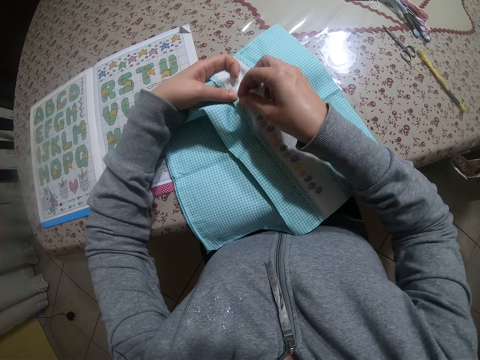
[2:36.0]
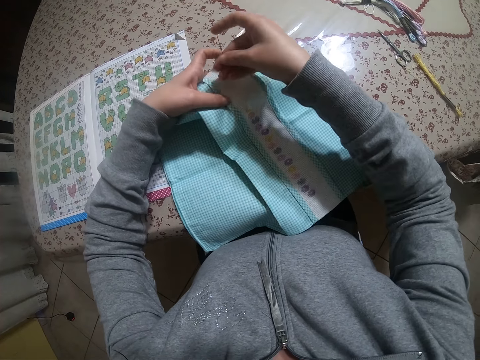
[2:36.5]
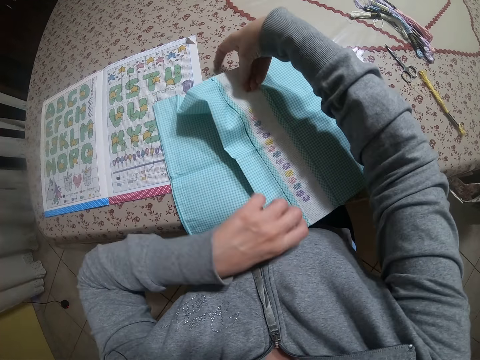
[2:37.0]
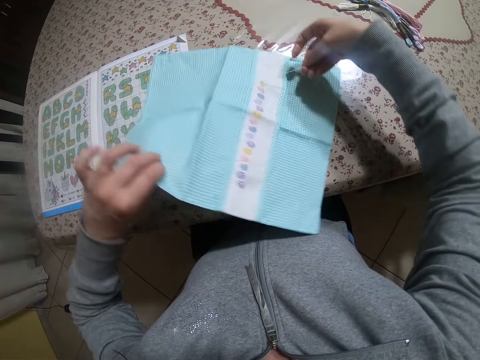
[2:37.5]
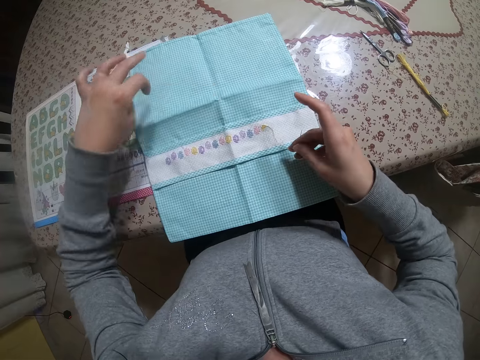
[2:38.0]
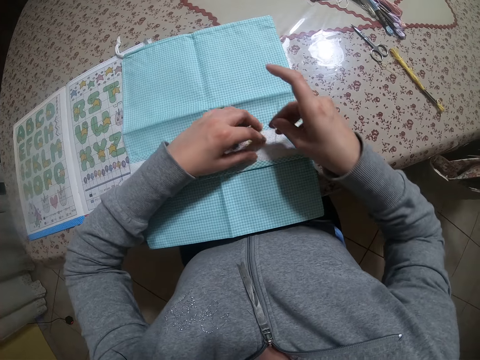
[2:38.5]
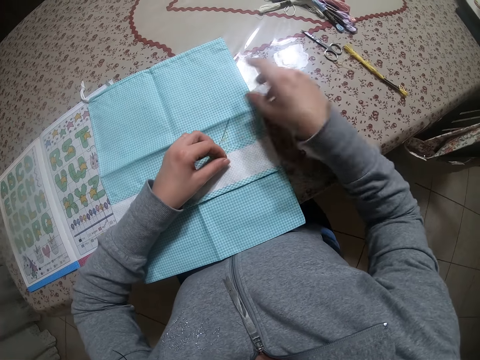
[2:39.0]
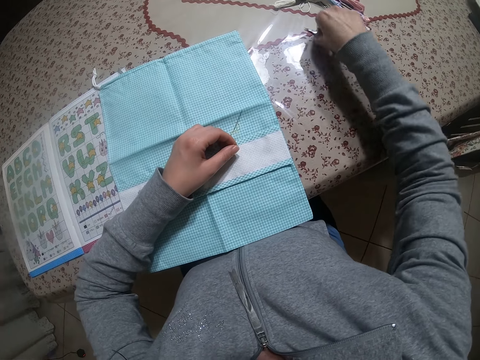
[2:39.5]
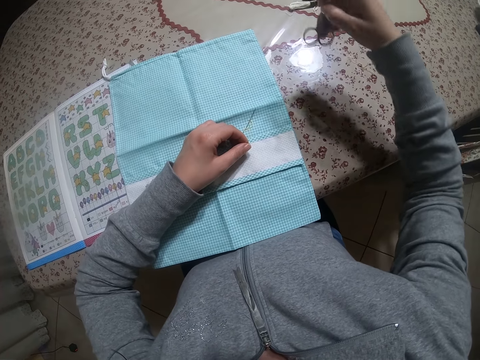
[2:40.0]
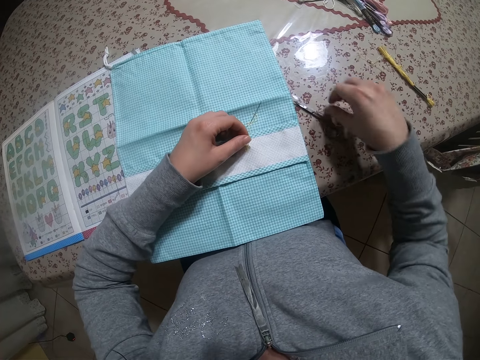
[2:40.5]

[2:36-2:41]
The camera wearer turns the fabric on the table with both hands. She holds the thread in the fabric with her left hand. She picks up scissors from the table with her right hand.

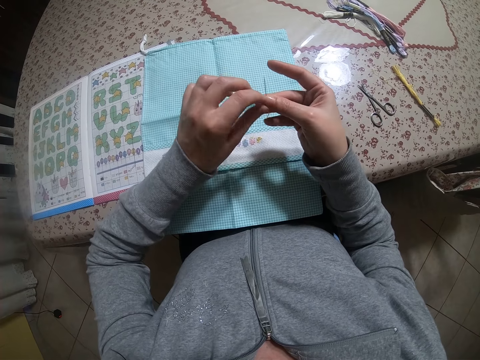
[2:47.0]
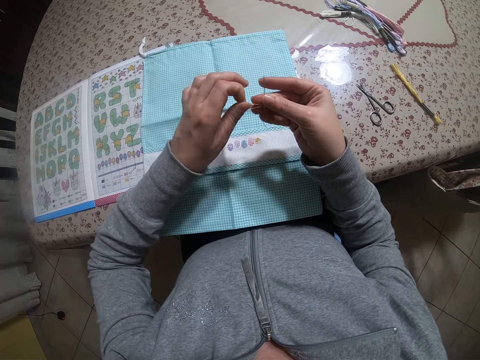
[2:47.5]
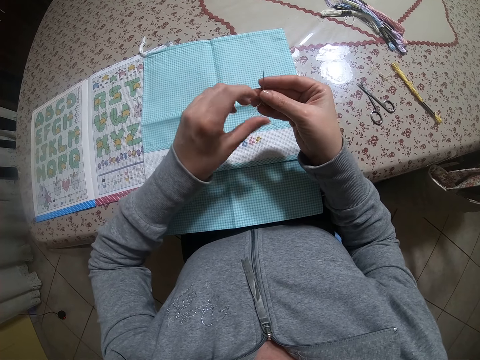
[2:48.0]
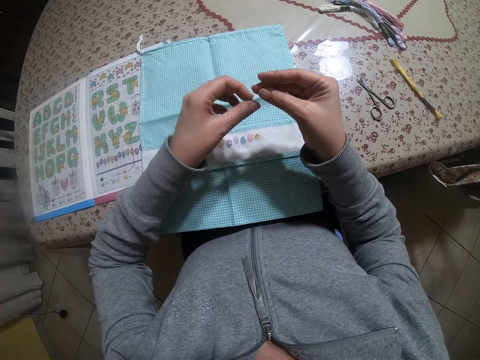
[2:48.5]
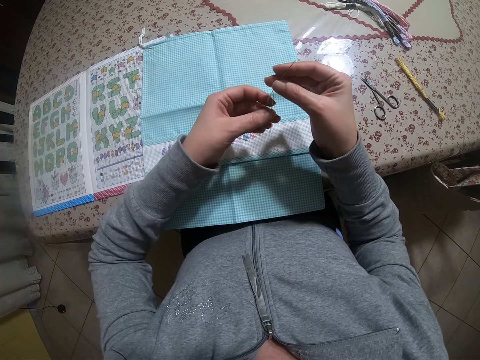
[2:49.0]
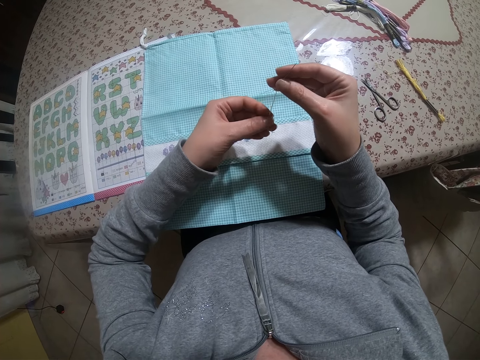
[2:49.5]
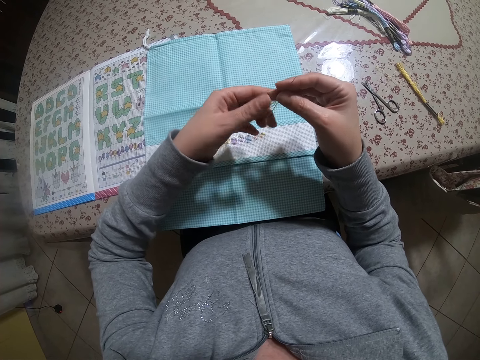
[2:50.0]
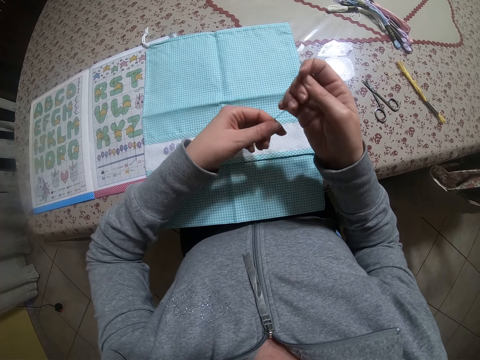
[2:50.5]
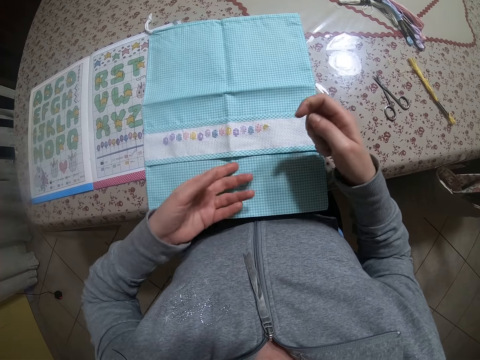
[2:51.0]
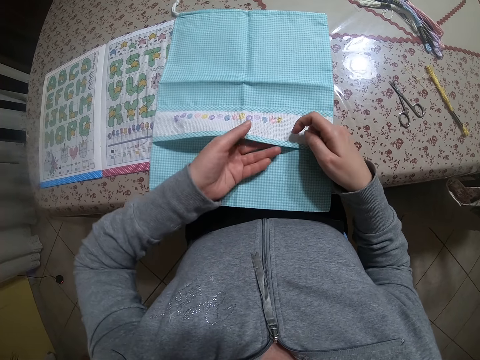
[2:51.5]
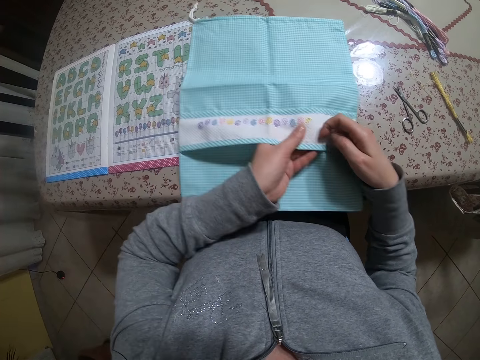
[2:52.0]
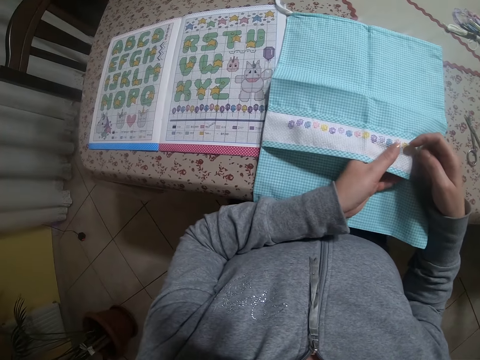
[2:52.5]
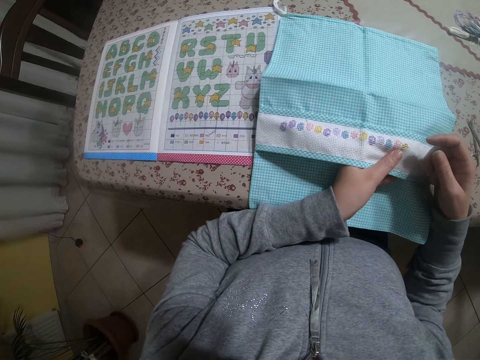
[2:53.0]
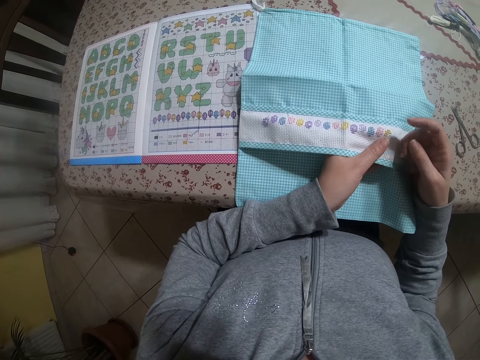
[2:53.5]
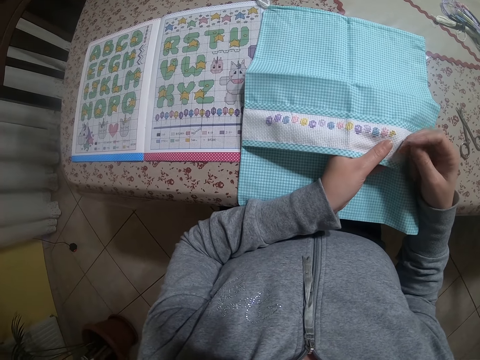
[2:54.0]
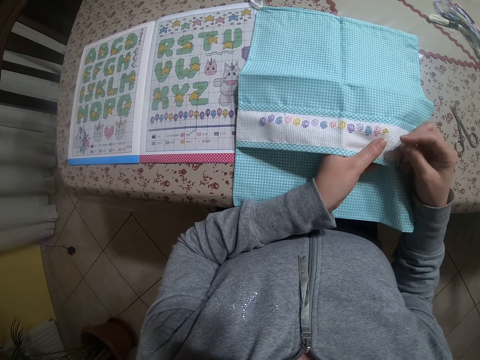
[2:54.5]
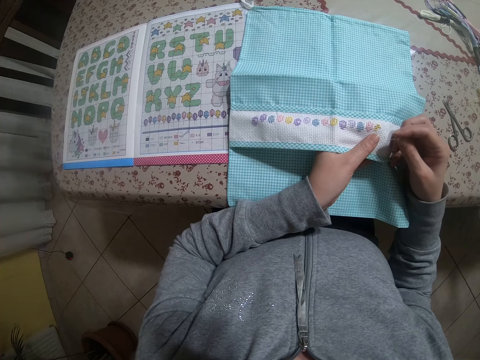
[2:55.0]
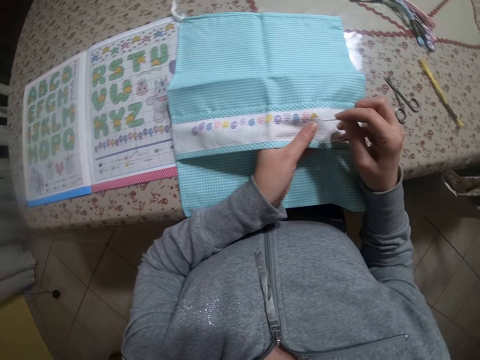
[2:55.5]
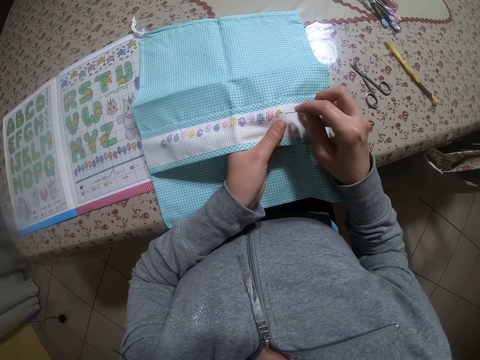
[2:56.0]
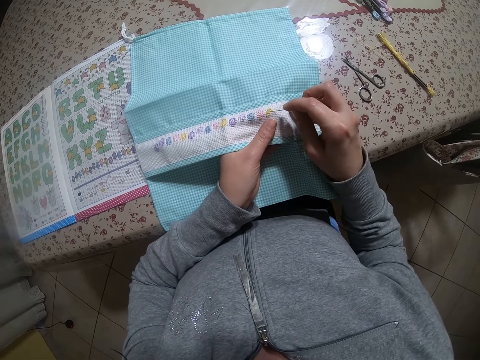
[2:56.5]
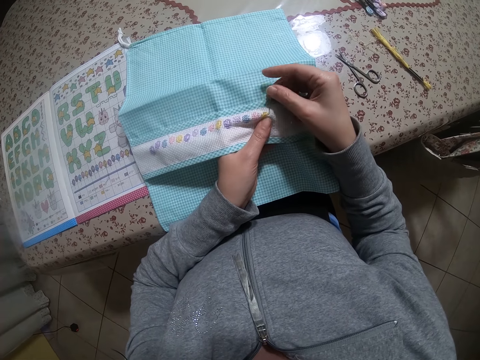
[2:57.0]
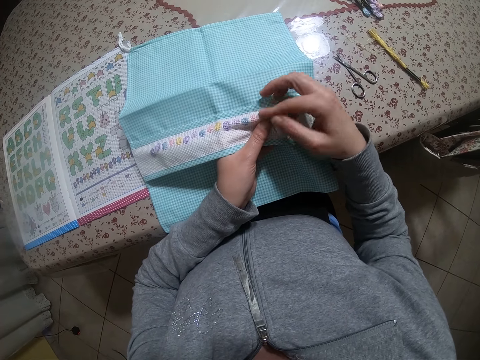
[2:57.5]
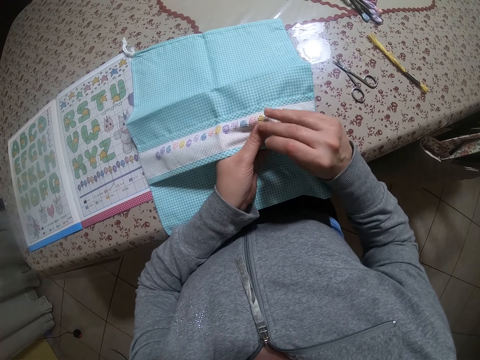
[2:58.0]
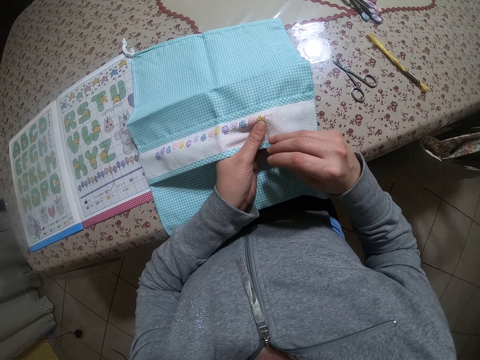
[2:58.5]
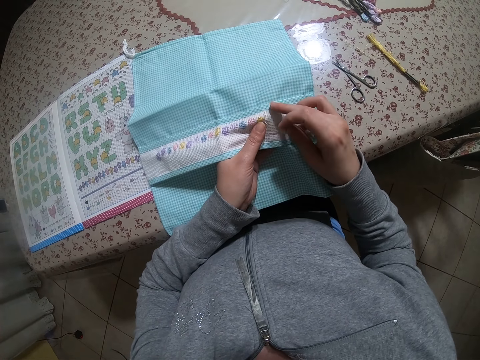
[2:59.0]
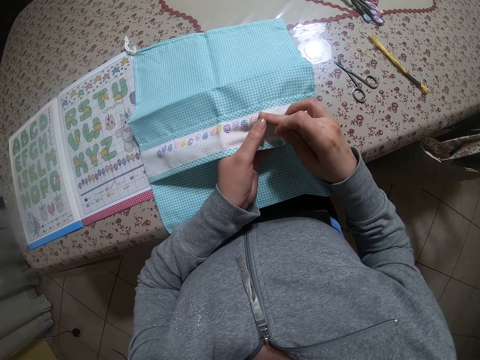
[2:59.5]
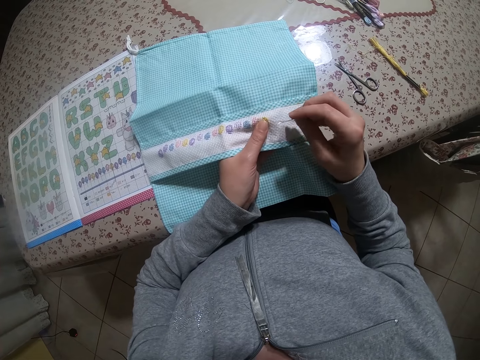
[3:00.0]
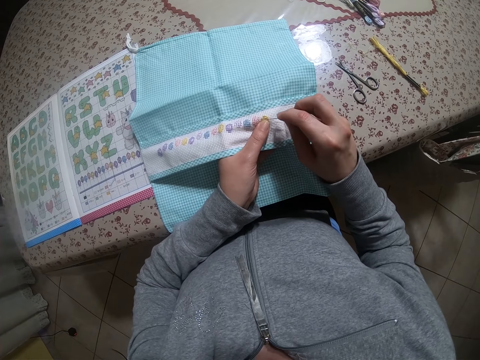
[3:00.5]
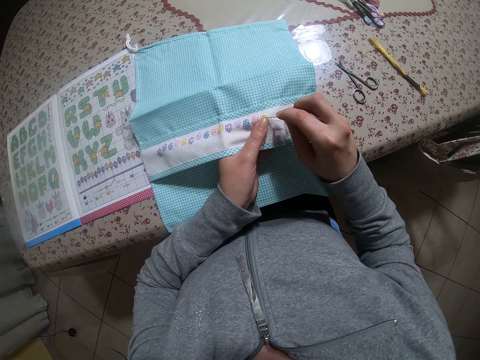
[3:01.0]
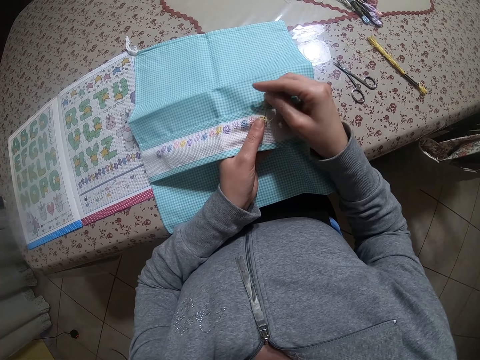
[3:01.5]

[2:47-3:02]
The camera wearer adjusts the thread on the needle with her left hand. She holds the cloth. She moves the fabric on the table with her left hand. She embroiders the fabric with the needle and thread with both hands.

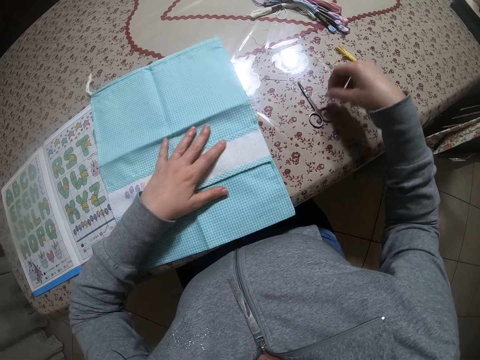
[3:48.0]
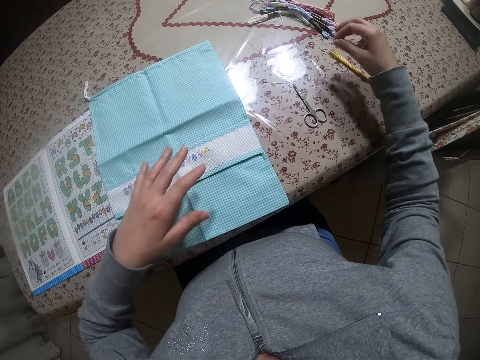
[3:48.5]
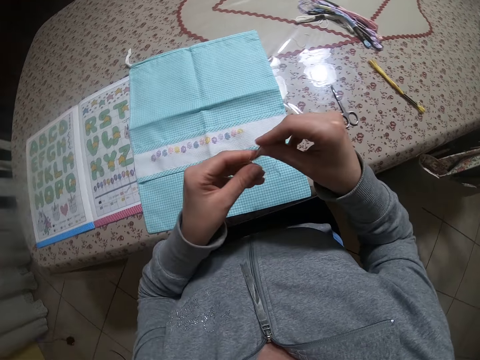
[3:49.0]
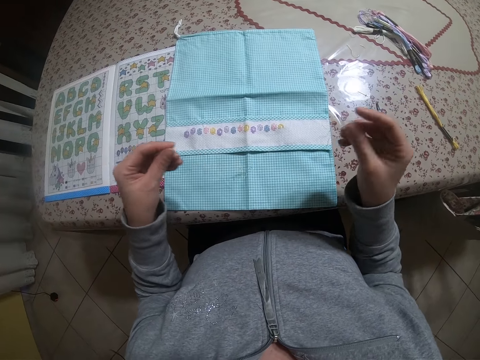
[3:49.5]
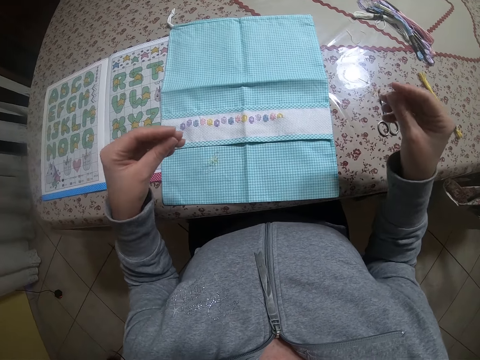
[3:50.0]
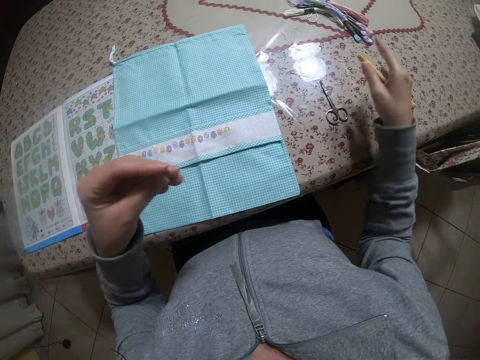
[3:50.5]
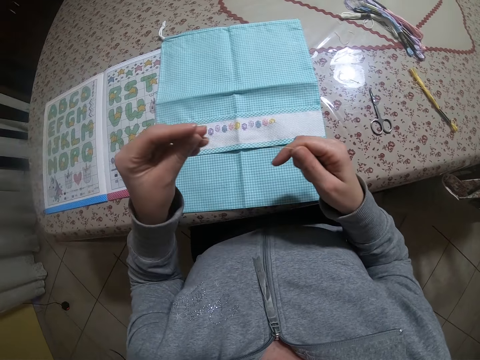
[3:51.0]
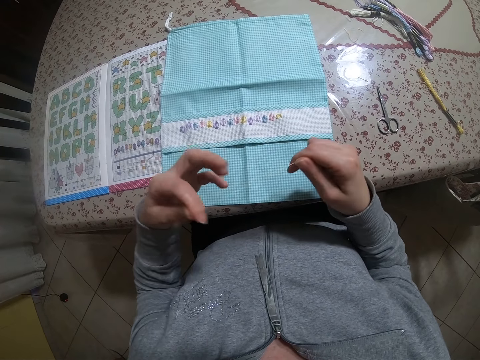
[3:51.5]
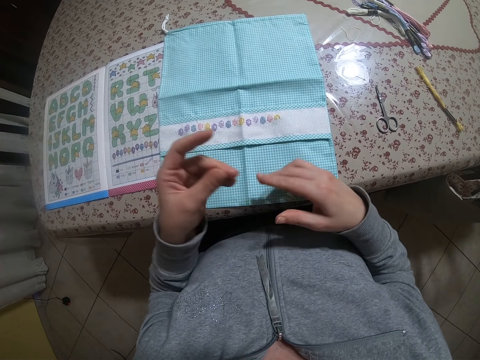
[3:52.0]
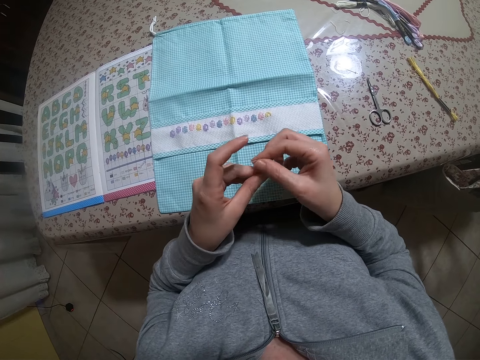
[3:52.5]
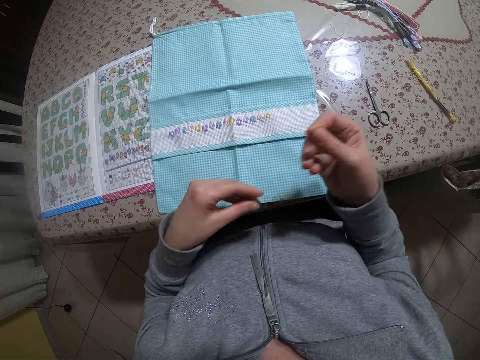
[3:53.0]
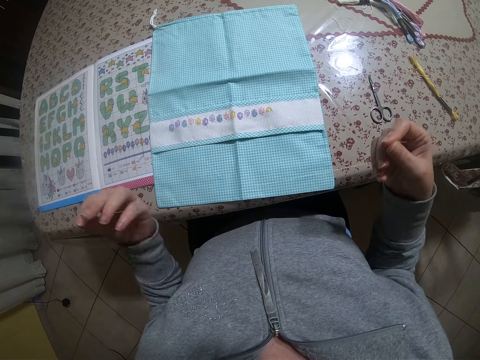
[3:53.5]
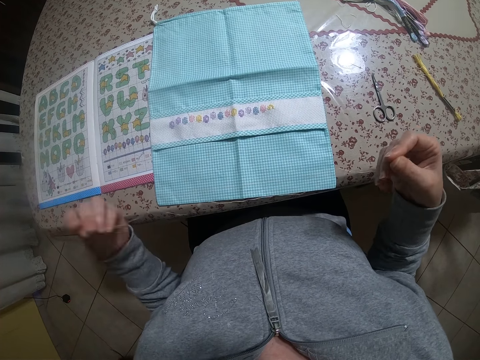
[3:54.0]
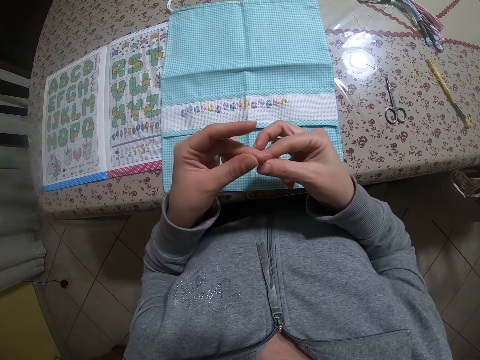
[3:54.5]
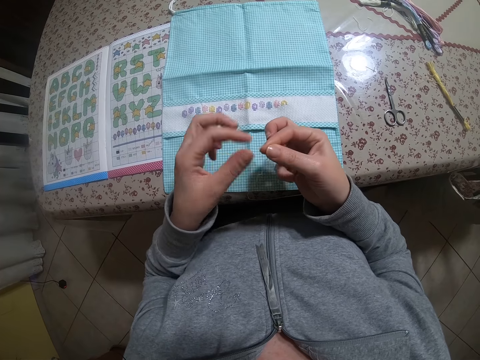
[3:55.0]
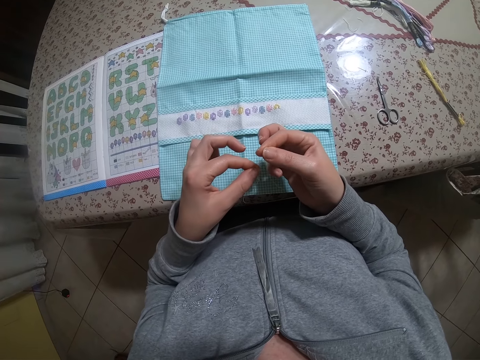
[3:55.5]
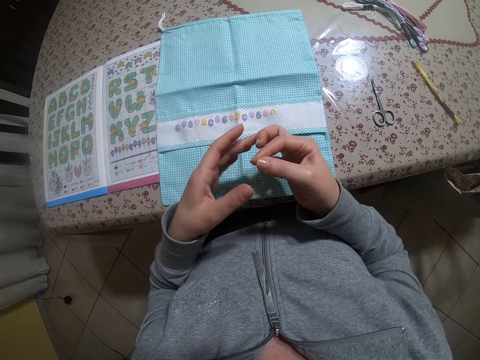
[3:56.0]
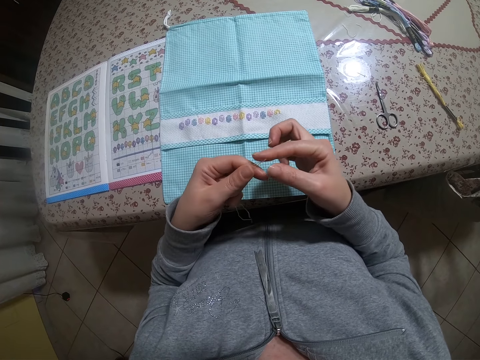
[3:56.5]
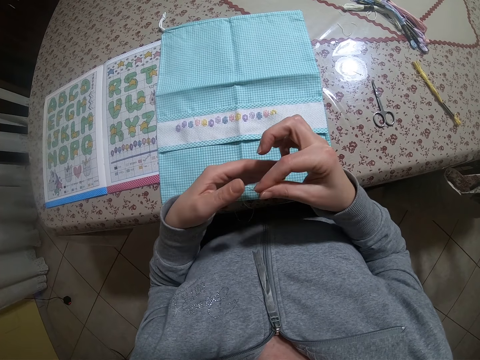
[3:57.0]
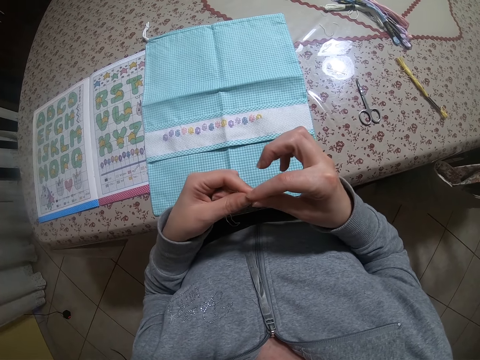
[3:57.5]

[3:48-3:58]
The camera wearer moves the fabric on the table with her left hand. She picks up the thread on the table with her right hand. She straightens the thread with both hands. She holds the thread with both hands. She drops a strand of the thread on the table with her right hand. She straightens the thread with both hands. She rolls the thread on her left finger. She holds the thread on the tip with her left hand. She straightens the thread with both hands. She folds the thread into two with both hands. She holds the folded thread with her right hand. She adjusts the thread with her left hand.
